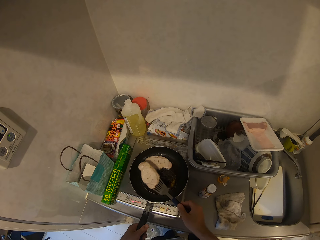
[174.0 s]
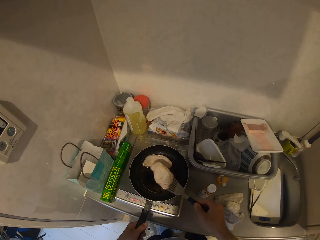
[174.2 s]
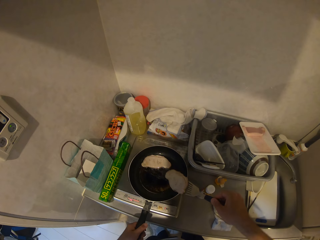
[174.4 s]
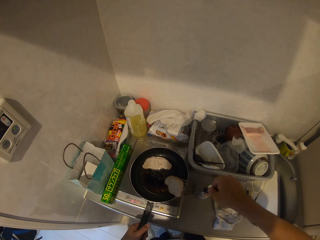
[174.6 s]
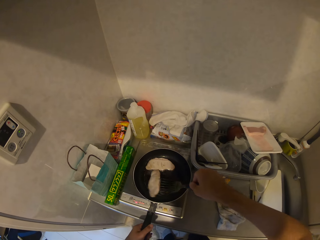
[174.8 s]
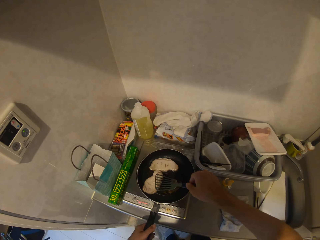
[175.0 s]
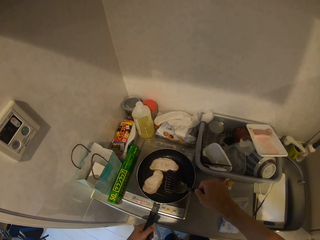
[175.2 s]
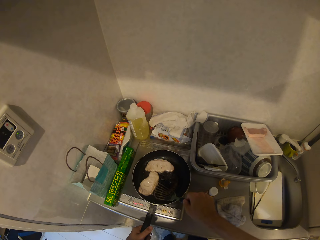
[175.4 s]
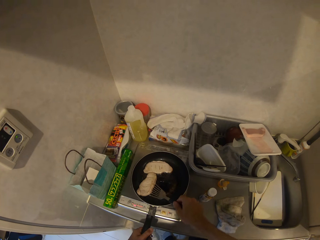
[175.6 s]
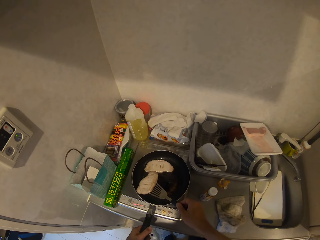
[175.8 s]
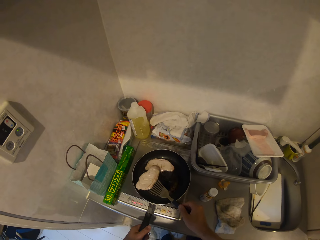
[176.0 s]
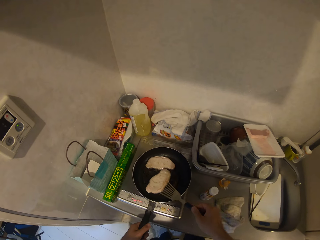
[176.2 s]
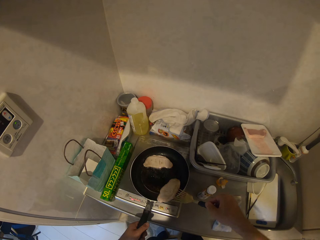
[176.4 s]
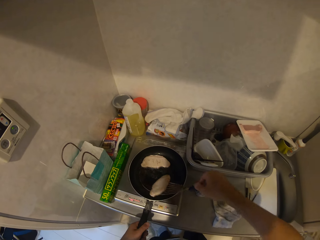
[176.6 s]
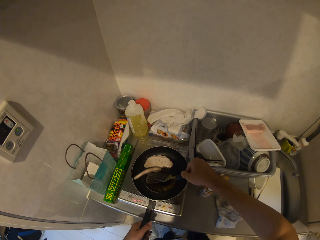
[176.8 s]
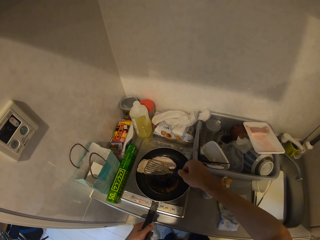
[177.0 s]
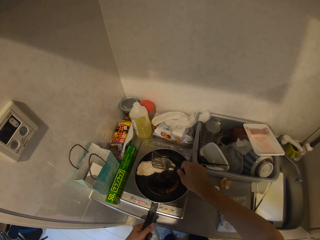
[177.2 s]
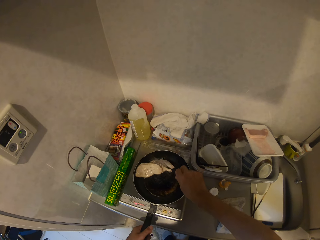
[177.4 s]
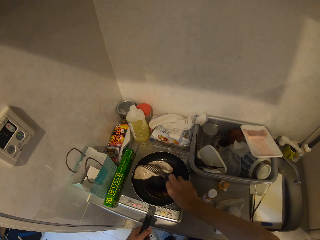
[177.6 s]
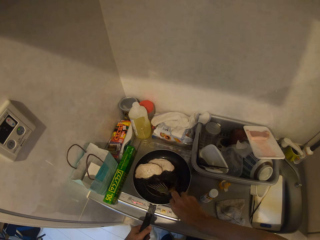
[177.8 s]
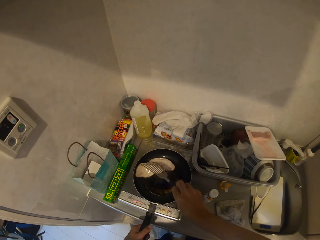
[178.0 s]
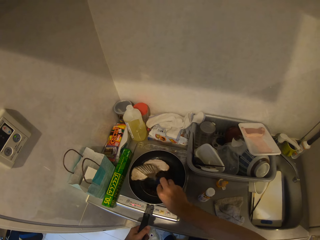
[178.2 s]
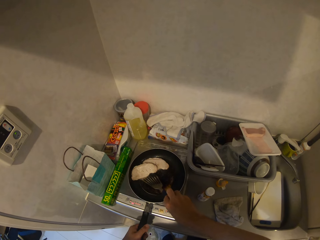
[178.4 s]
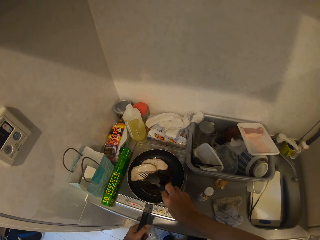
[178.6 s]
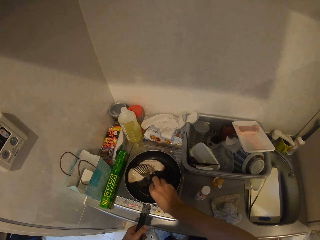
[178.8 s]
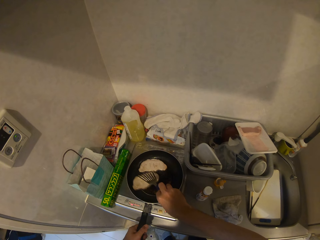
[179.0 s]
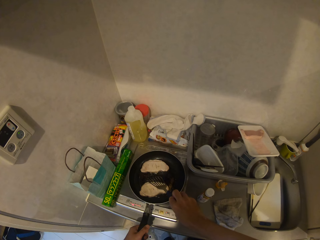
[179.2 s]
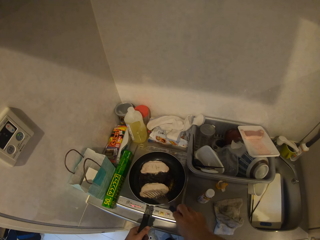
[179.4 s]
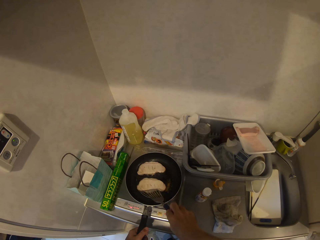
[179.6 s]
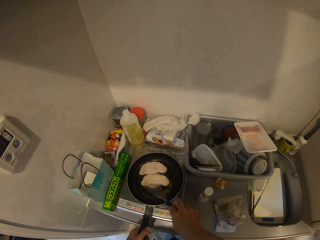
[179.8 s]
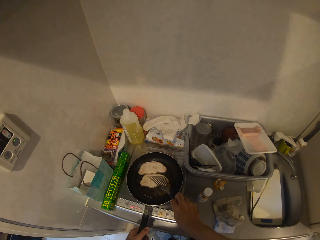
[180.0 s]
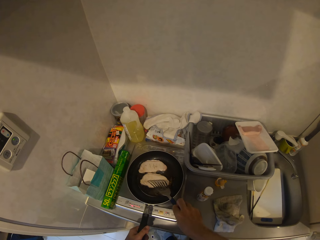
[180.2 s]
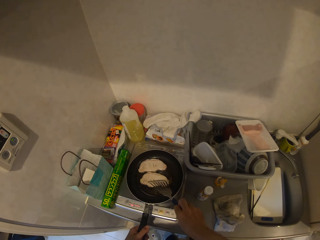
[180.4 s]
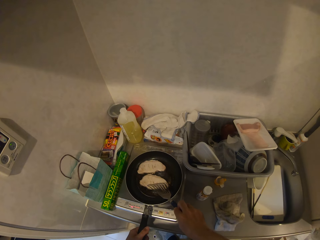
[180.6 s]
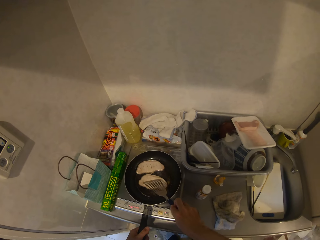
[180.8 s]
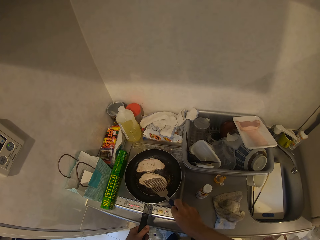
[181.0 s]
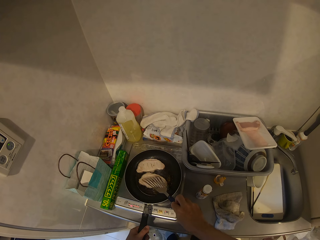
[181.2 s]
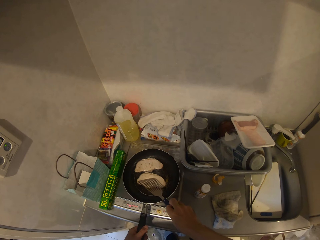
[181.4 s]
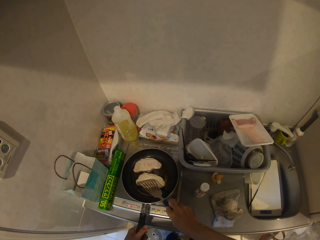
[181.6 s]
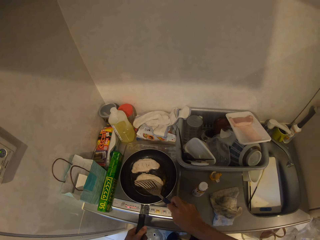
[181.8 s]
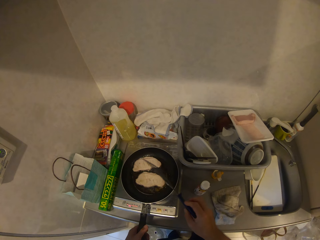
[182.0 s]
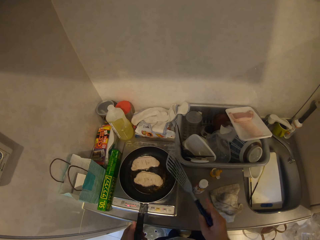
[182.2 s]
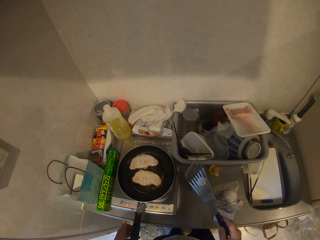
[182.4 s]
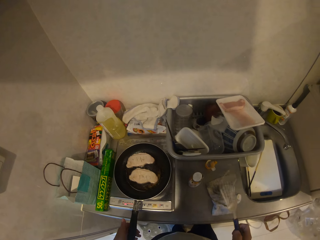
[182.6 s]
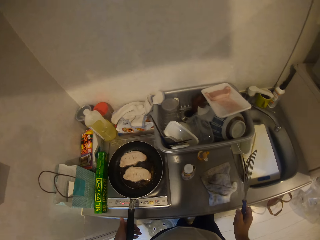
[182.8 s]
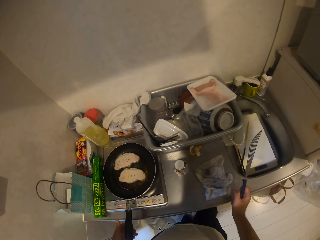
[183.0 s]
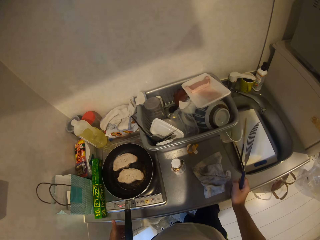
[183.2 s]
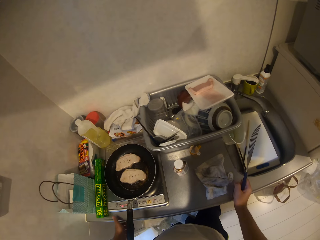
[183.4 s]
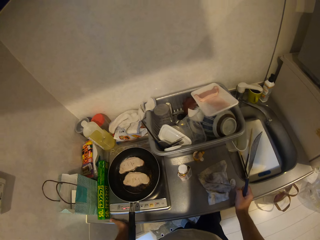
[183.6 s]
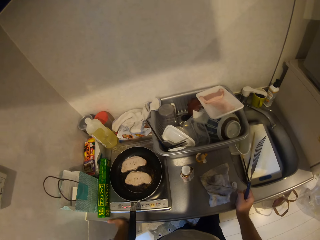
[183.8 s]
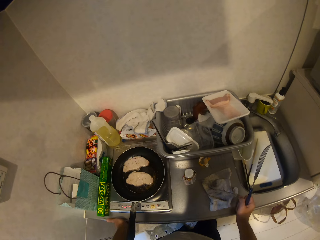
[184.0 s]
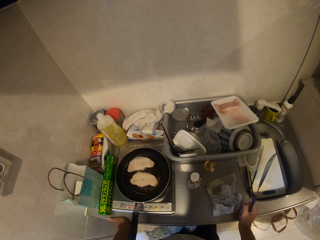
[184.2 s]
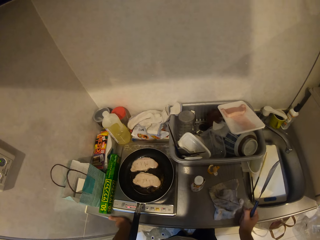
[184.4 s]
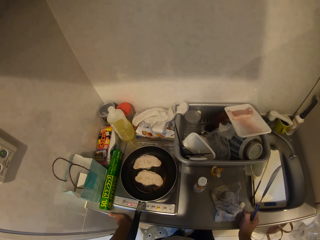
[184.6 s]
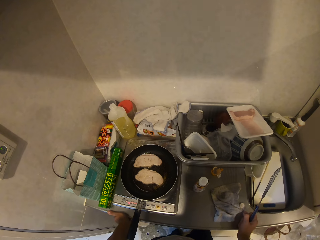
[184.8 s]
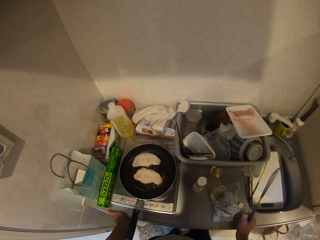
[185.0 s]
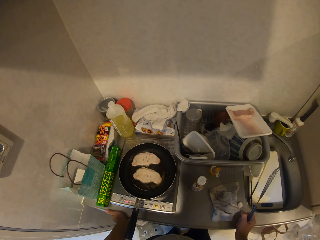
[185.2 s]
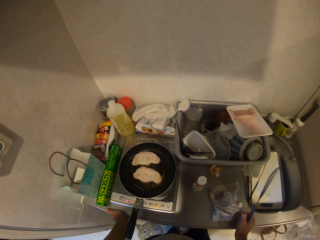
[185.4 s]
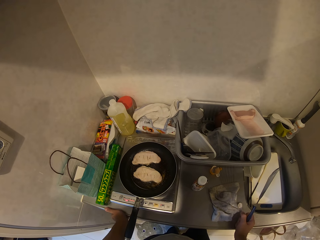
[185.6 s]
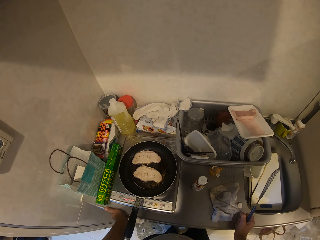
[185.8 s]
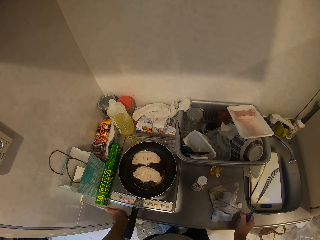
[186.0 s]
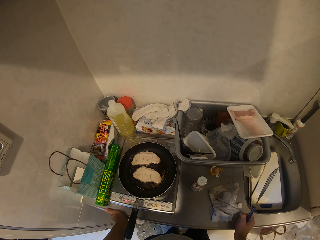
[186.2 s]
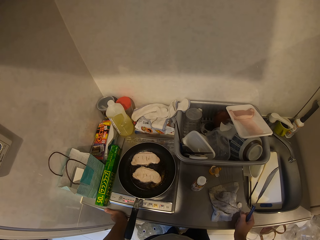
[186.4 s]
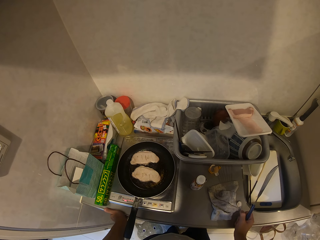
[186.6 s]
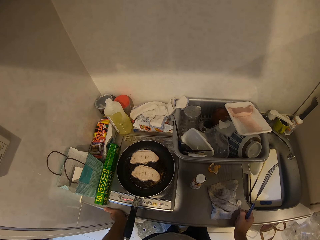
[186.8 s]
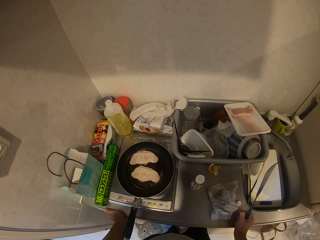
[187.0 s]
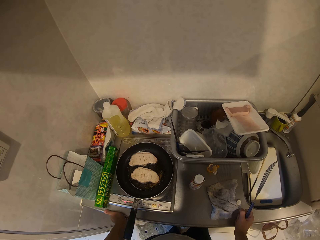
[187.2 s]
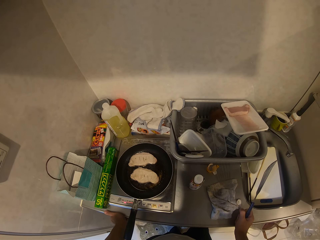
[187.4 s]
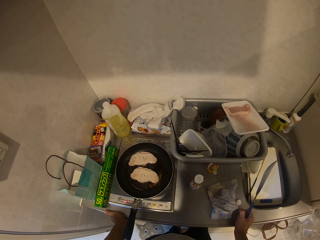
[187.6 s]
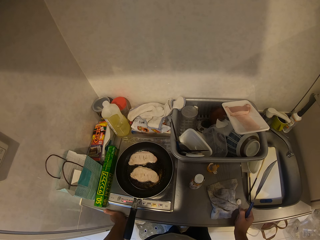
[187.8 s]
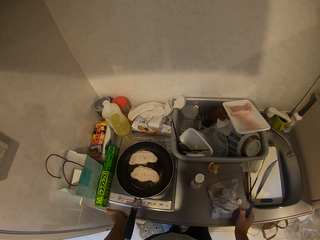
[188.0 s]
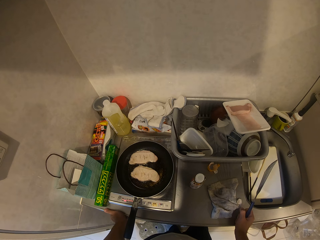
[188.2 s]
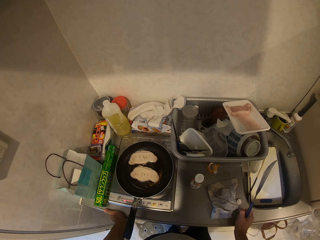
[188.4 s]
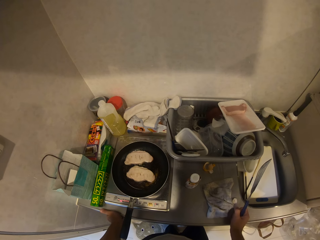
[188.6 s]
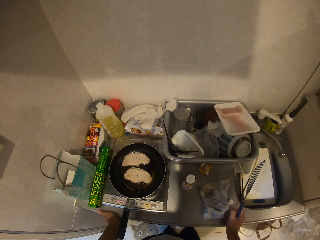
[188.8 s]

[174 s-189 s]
The camera wearer fries the slabs of meat in the oil. They hold the spatula.

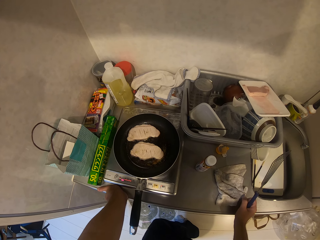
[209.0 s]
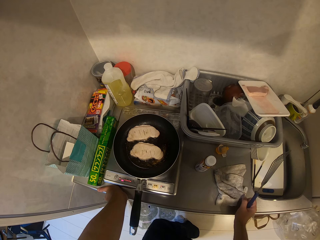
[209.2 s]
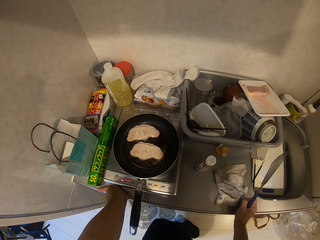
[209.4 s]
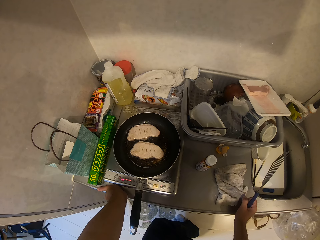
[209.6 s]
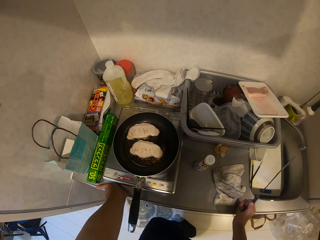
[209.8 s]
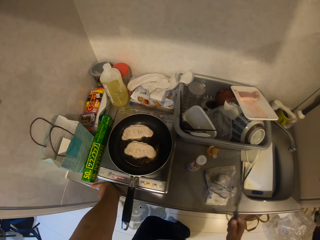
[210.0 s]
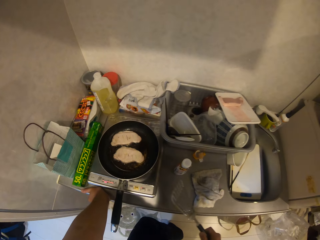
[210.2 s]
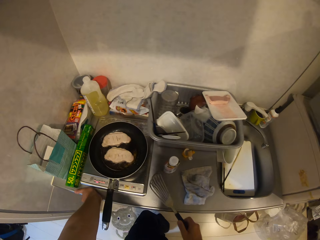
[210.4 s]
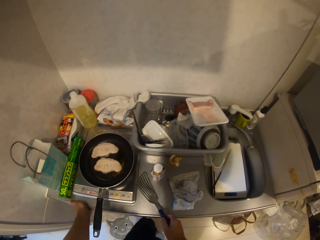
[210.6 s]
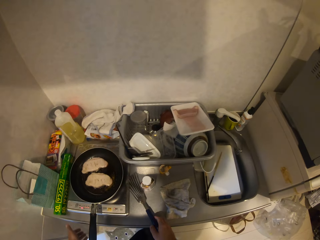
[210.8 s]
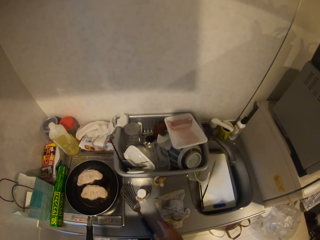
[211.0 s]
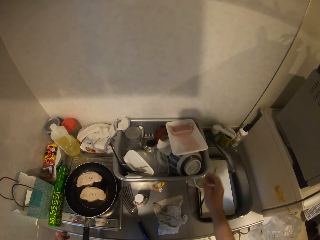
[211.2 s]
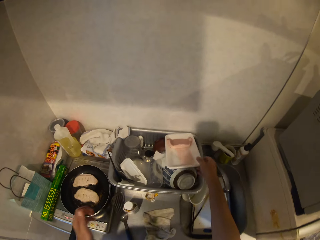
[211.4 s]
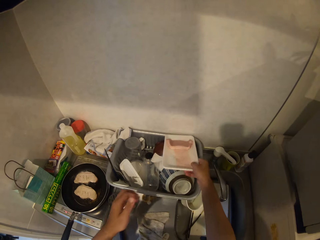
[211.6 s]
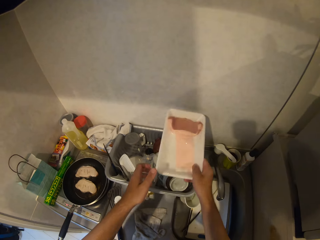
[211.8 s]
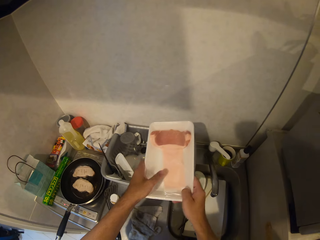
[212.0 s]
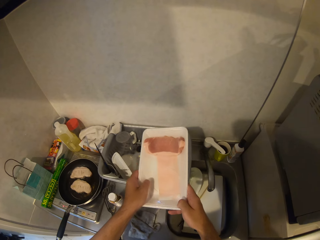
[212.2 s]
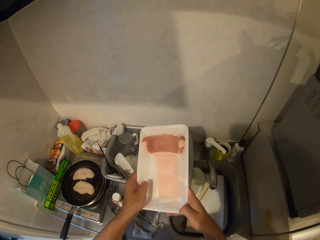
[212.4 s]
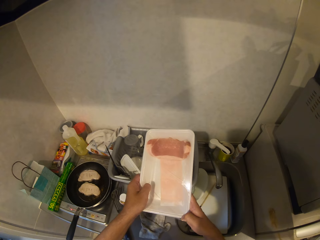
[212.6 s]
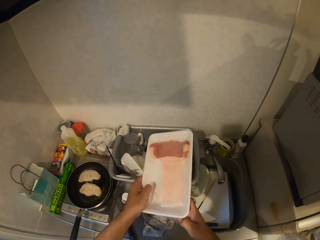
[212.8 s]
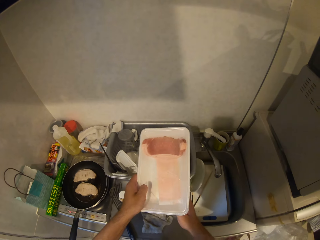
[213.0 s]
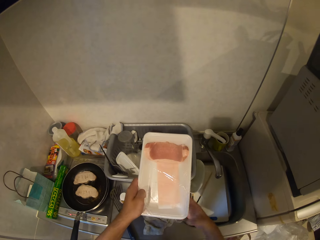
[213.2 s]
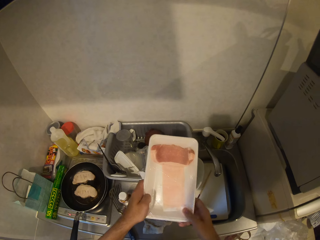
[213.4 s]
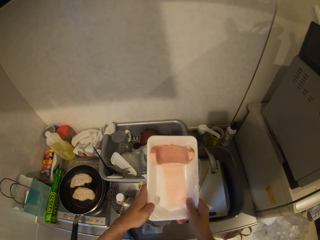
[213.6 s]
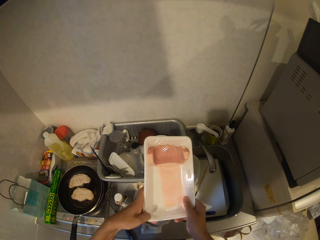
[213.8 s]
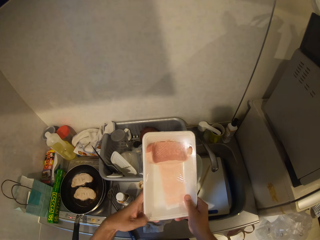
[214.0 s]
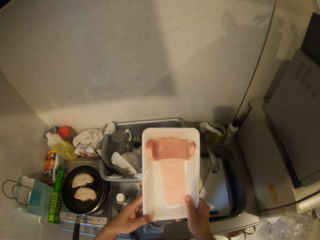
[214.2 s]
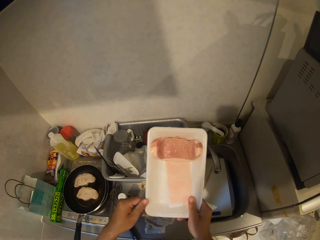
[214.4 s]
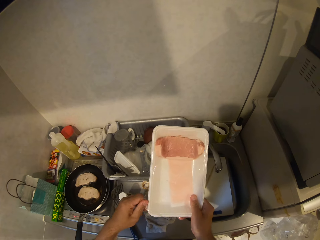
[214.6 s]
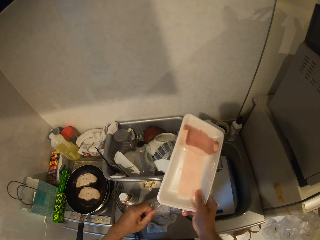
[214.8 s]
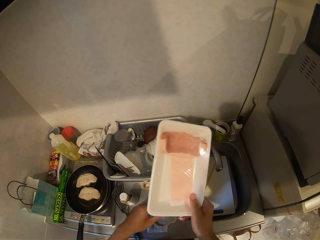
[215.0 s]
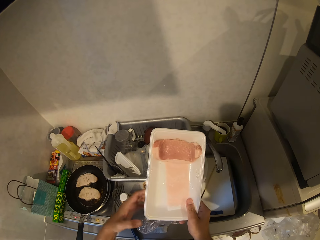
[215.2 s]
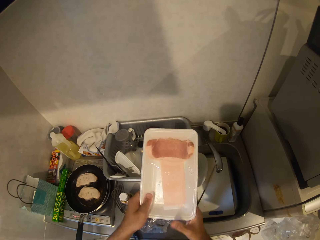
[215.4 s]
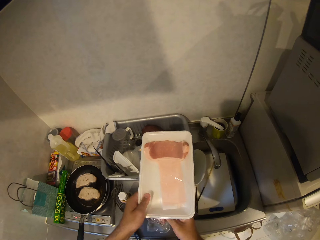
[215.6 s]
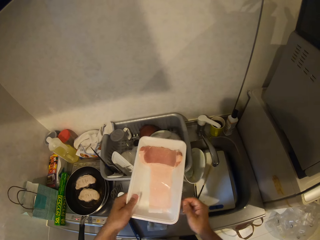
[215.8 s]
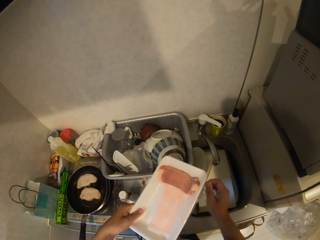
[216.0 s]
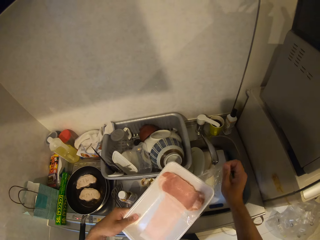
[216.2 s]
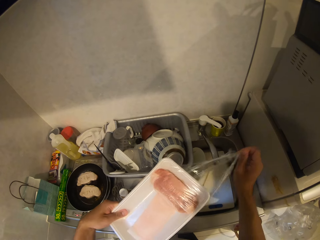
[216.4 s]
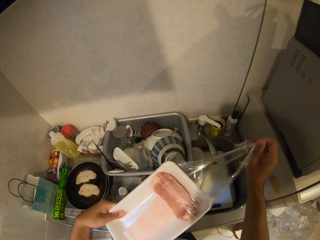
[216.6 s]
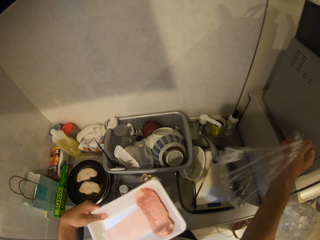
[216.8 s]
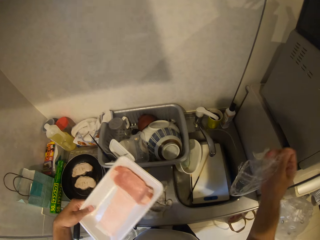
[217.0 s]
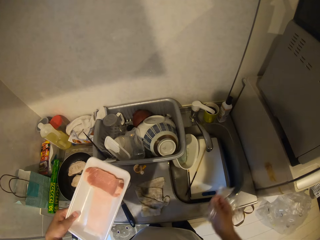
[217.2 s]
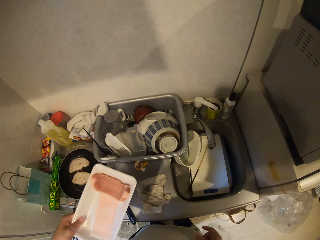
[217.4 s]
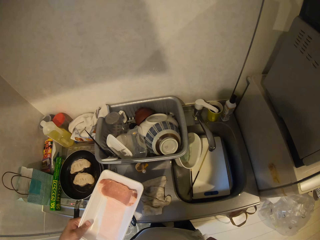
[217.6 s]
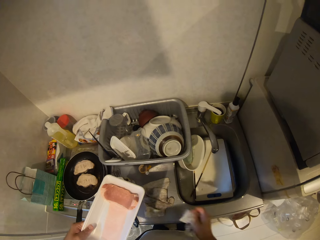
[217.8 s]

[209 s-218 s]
The camera wearer drops the slotted spoon on the kitchen worktop. He lifts up the pack of meat from the plate tray. He removes the nylon on the pack of meat with his hands. He removes the foil paper.
